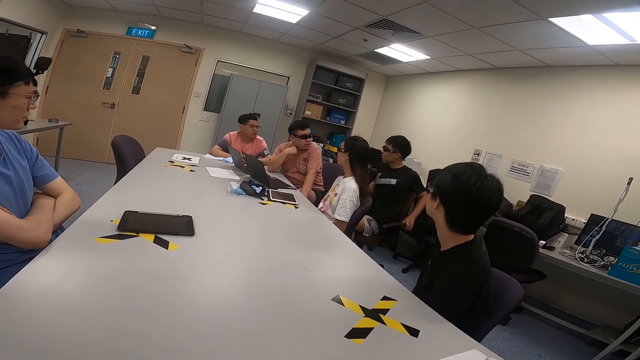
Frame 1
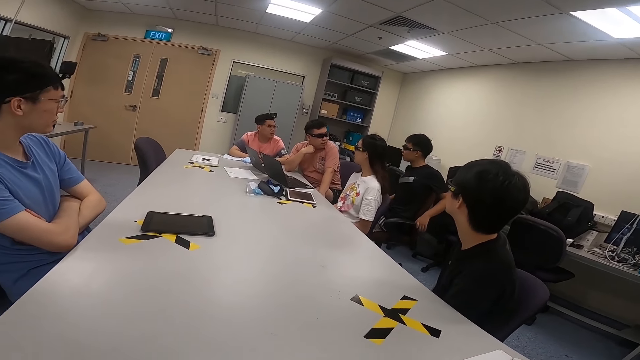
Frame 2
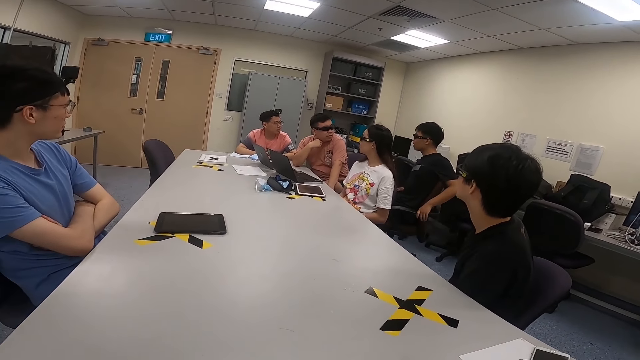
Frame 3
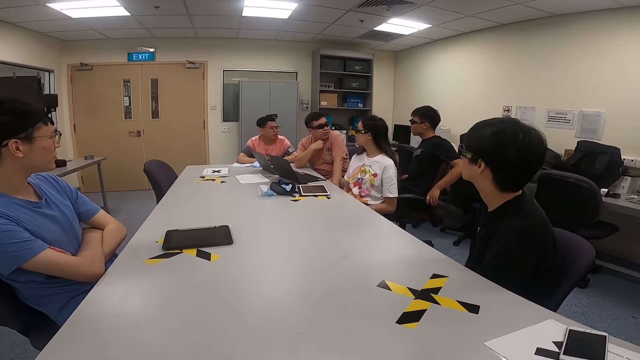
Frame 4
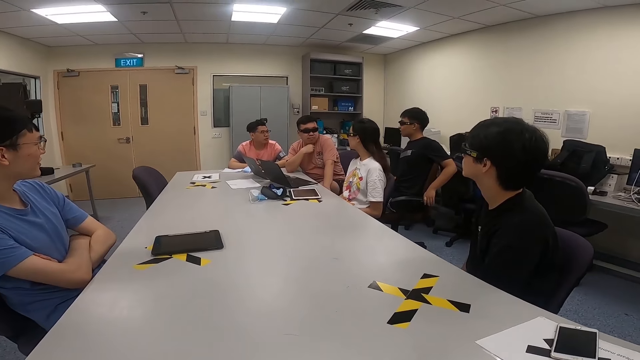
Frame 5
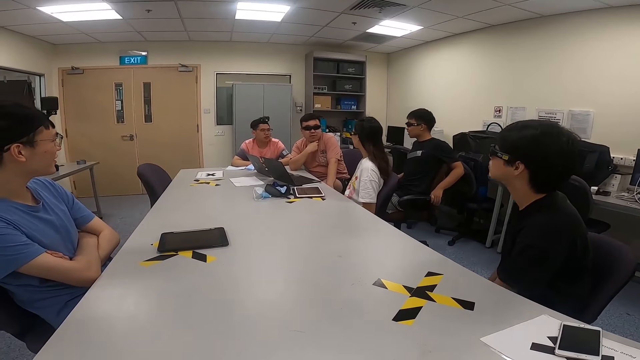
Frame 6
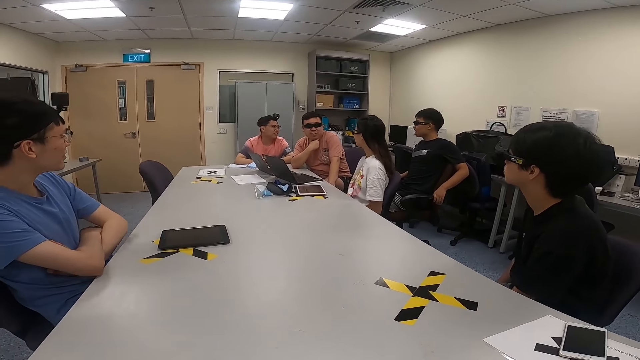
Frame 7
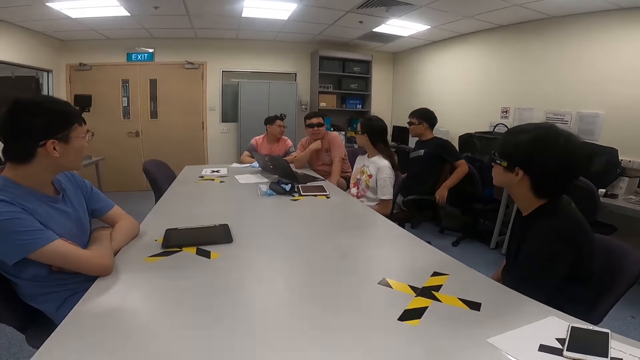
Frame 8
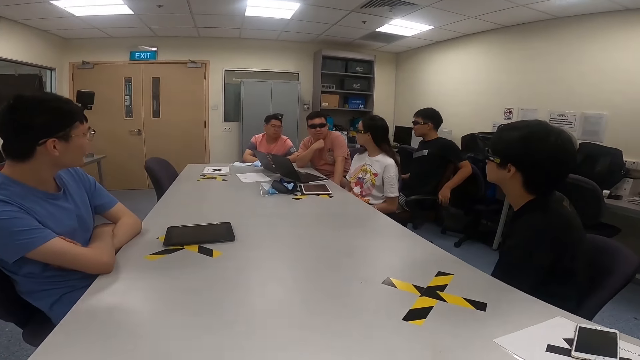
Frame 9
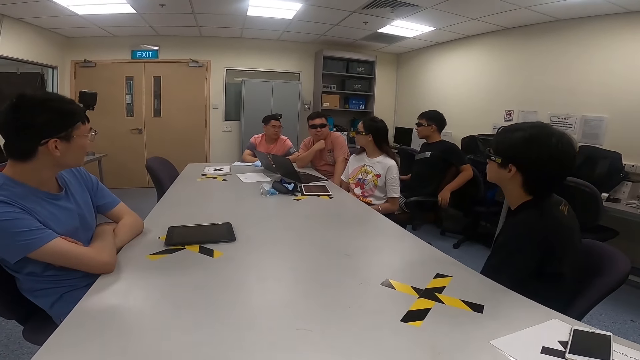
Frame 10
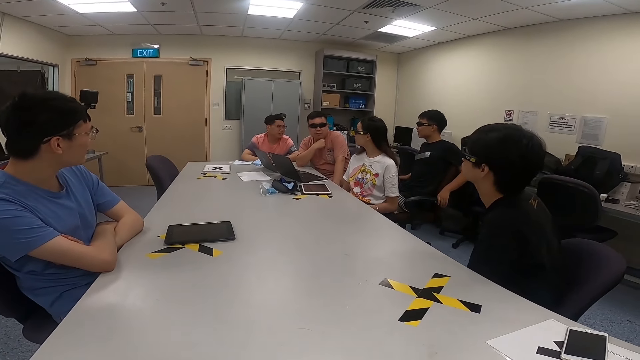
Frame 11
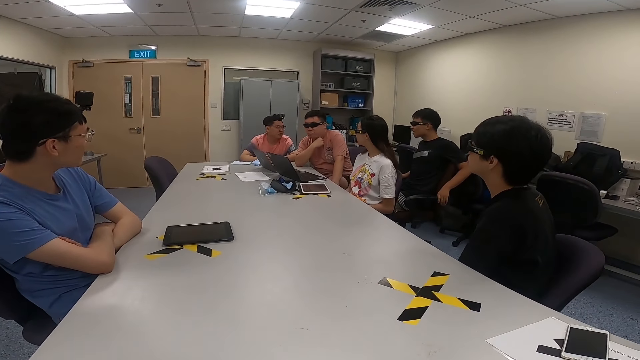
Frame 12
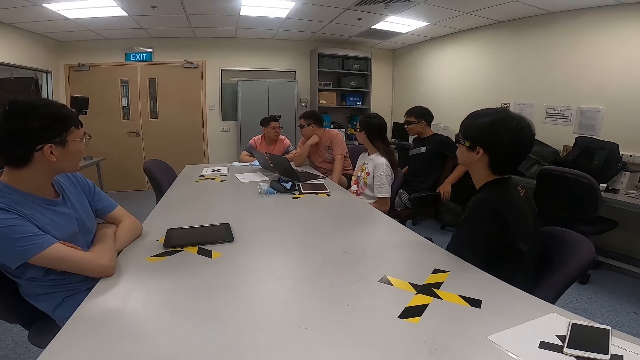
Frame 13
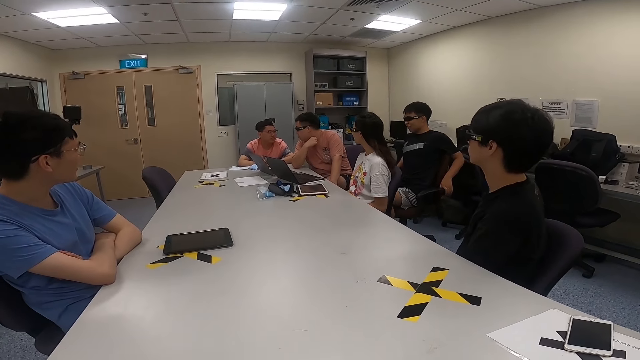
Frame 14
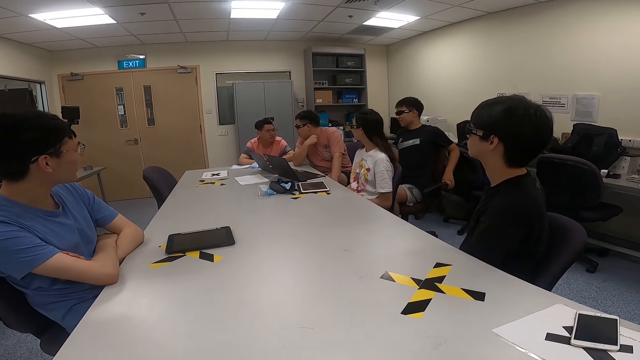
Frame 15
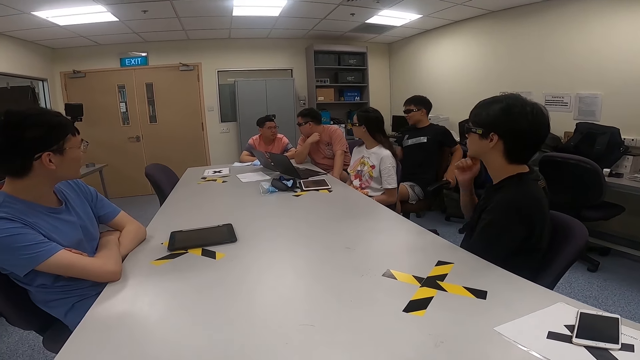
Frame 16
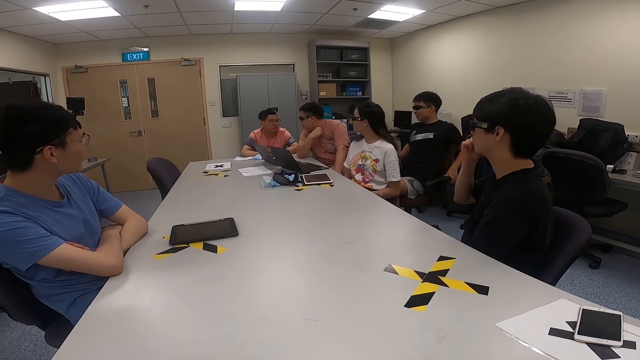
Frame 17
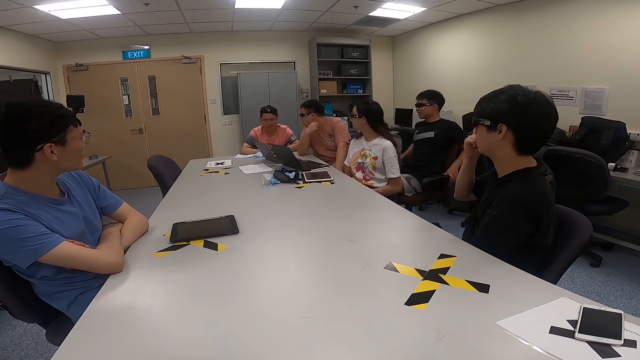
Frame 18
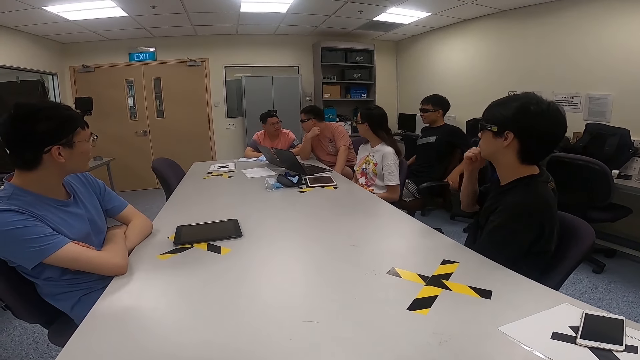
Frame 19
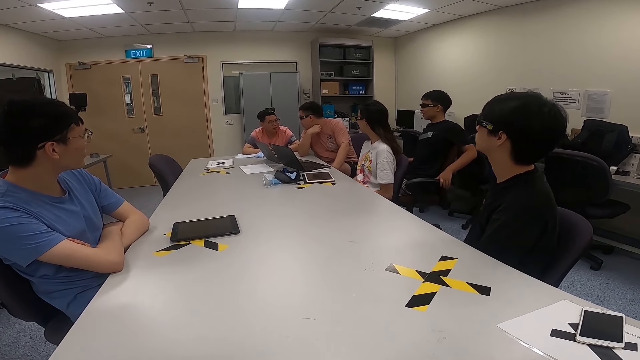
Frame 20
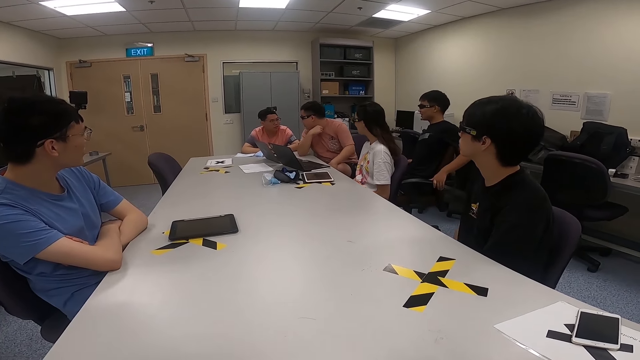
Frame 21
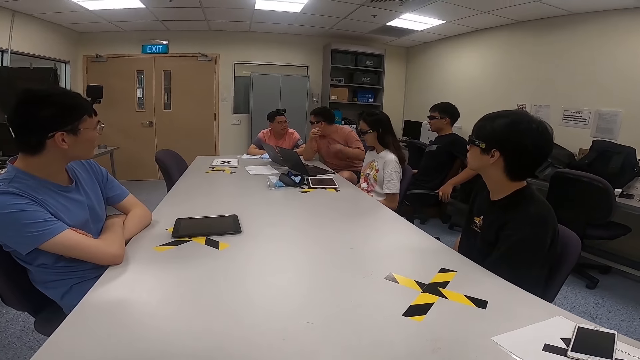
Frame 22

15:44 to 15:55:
A lady swings on the chair. A man swings on a chair. Another man swings with the chair. A third man swings on a chair and touches his face. A fourth man moves with the chair.

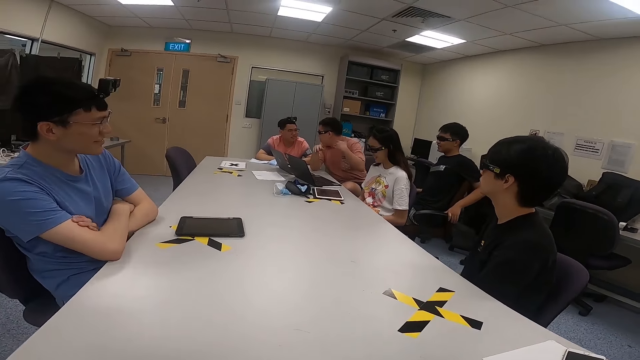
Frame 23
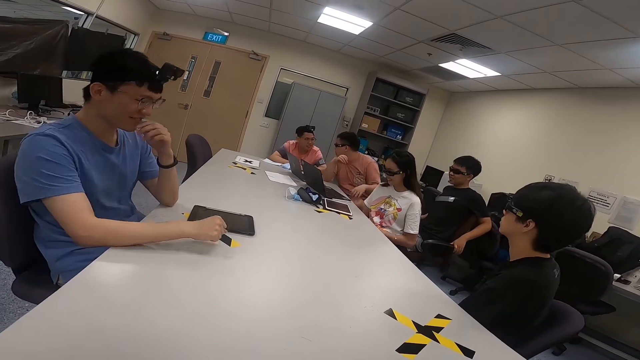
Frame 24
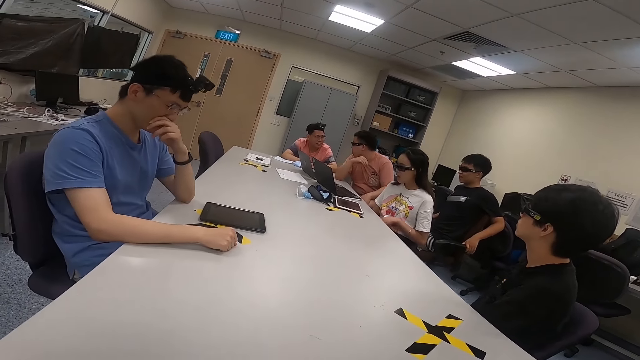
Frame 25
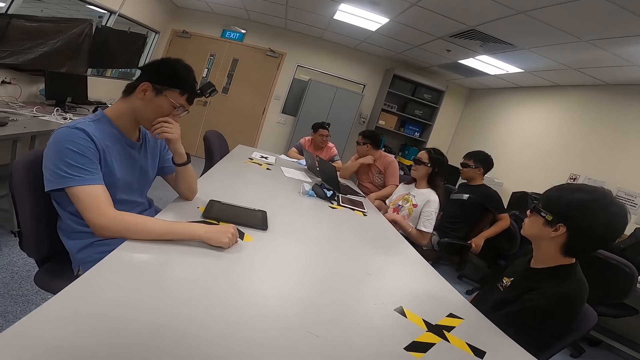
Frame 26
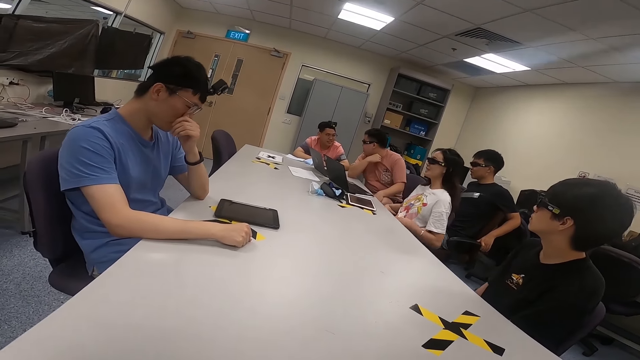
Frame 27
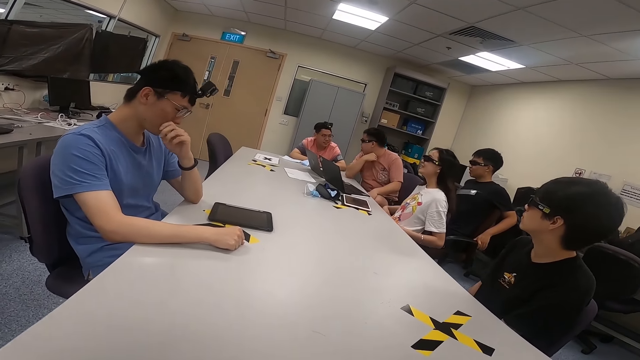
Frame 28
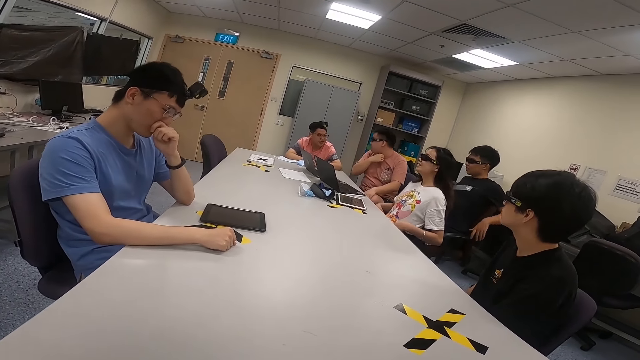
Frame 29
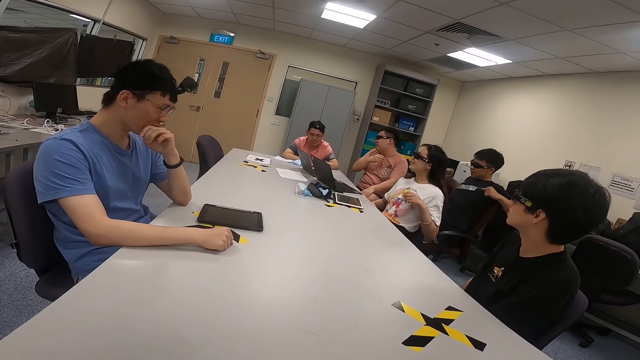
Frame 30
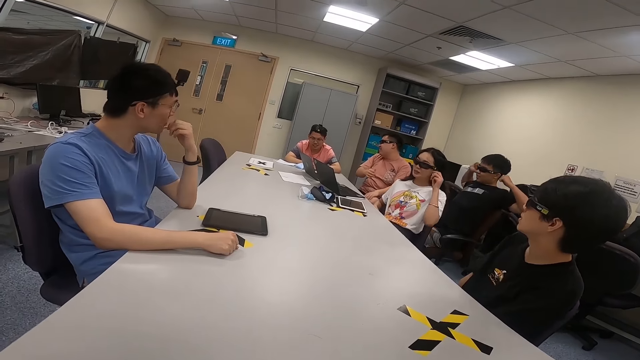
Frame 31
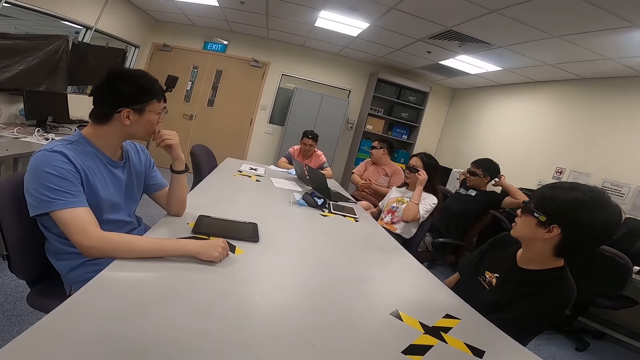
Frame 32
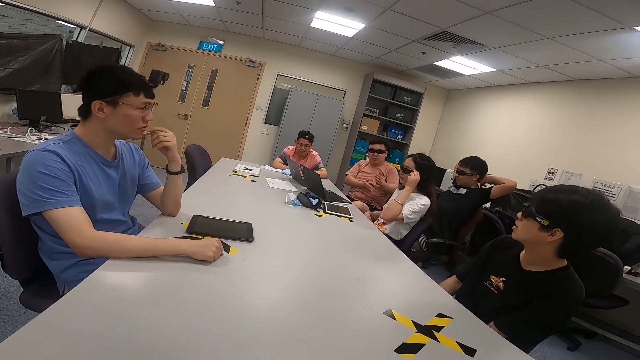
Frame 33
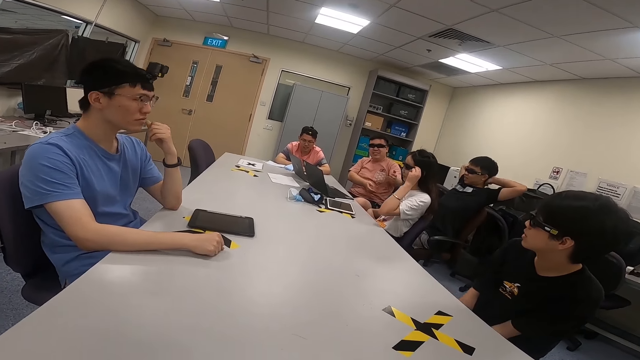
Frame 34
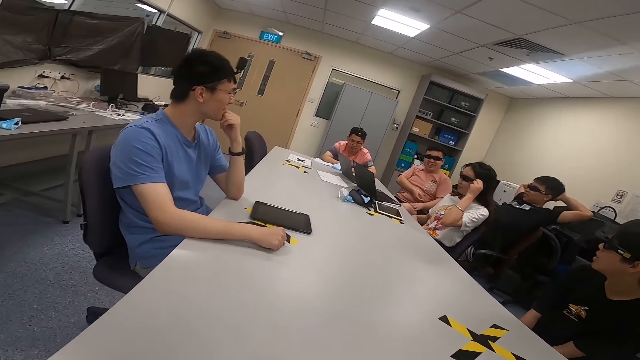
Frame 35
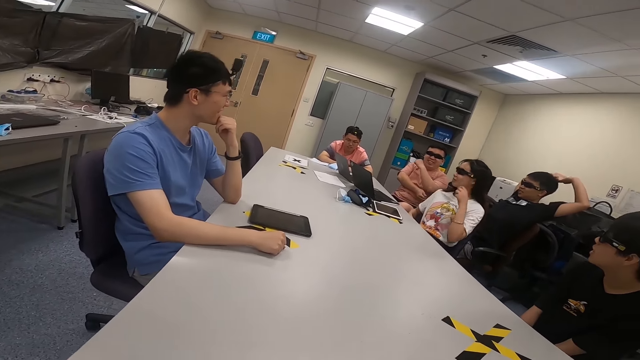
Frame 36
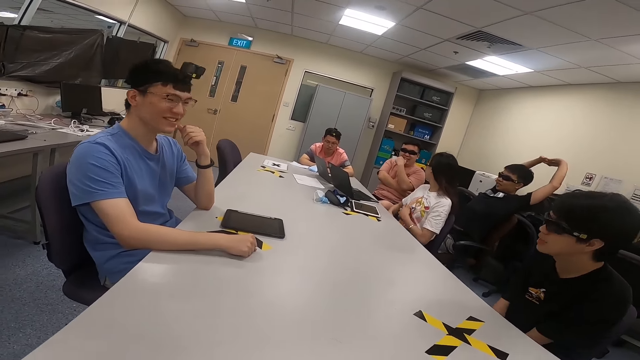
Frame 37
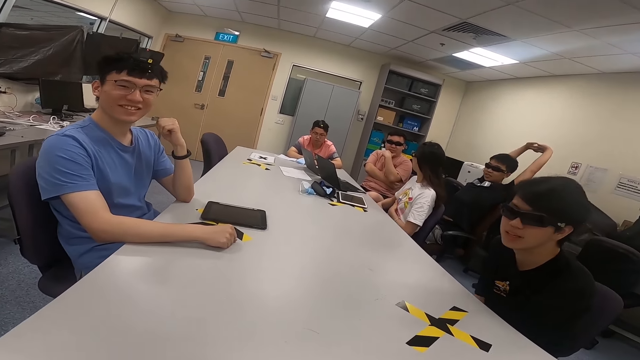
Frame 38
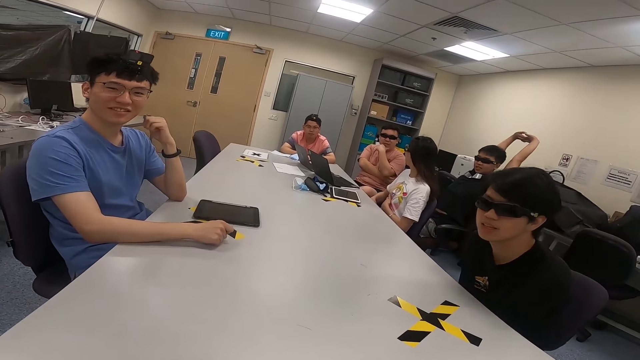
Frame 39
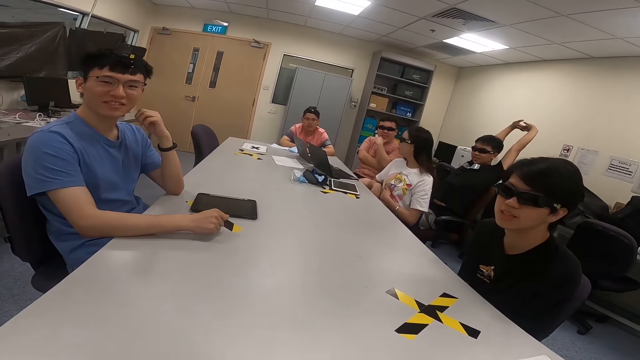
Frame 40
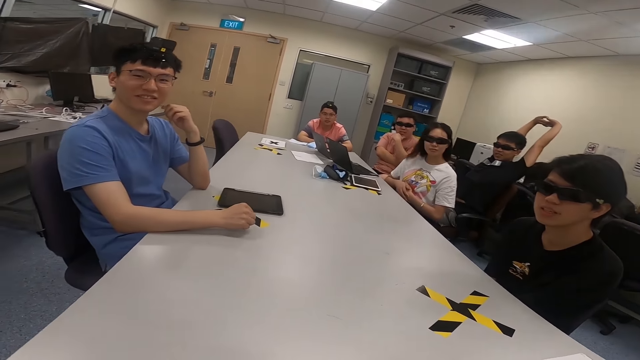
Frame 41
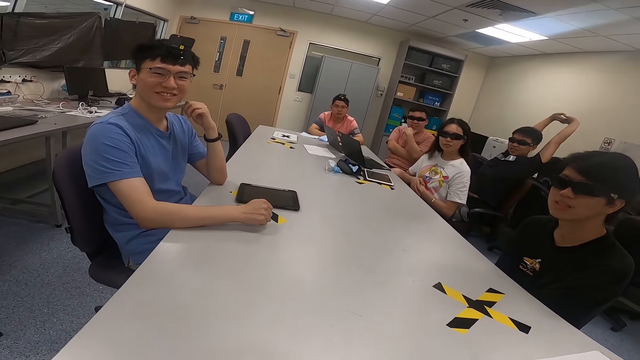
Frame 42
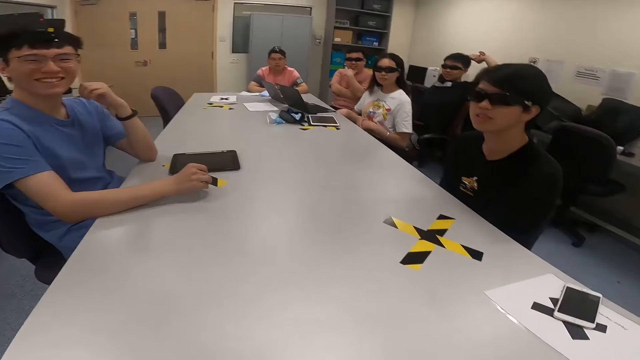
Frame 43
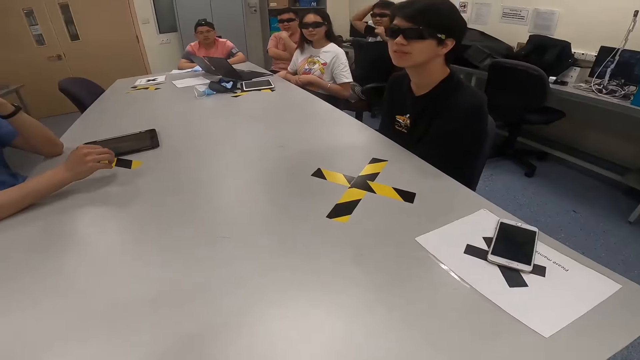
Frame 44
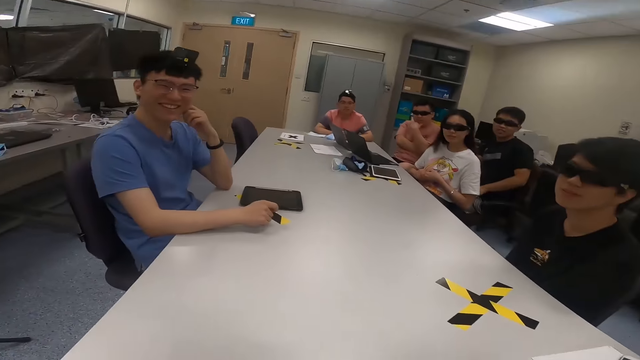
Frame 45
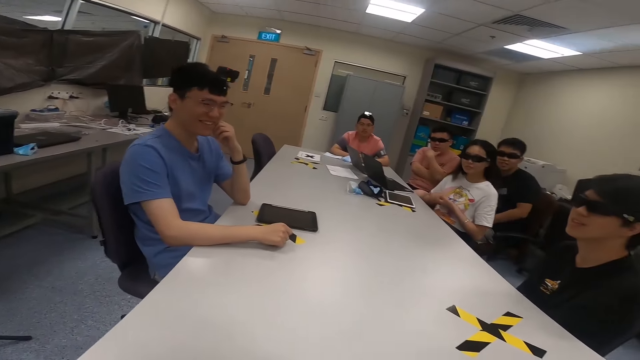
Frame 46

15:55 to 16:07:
A man moves his hands. Another man puts his hand on the table. A third man touches his face. A lady touches her sunglasses. A fourth man touches his head. A fifth man stretches and lifts both hands.
